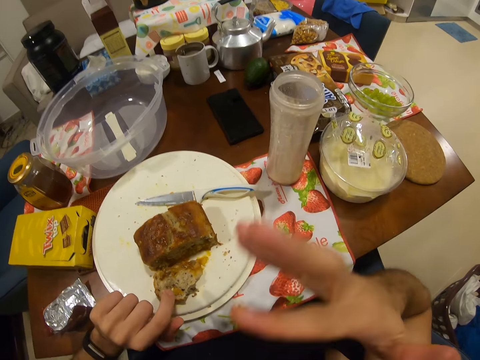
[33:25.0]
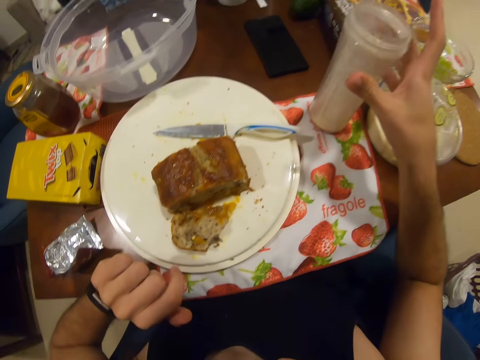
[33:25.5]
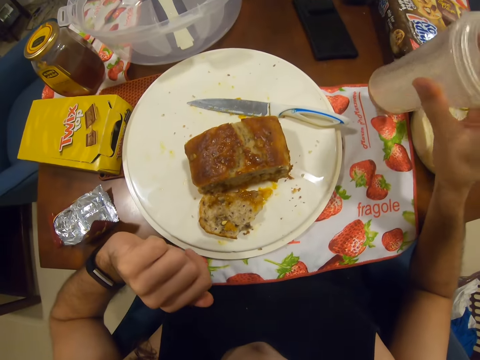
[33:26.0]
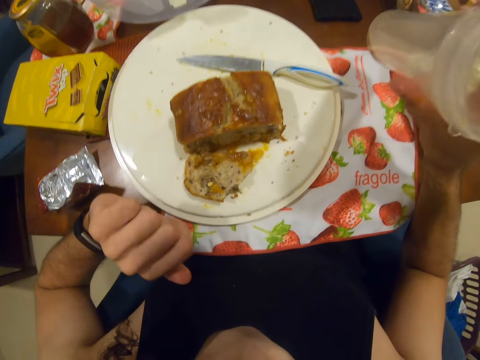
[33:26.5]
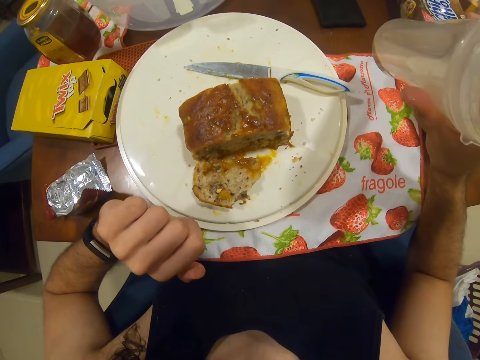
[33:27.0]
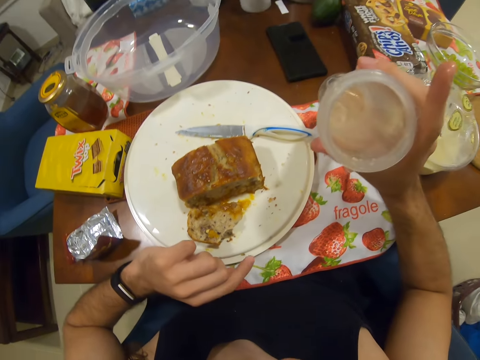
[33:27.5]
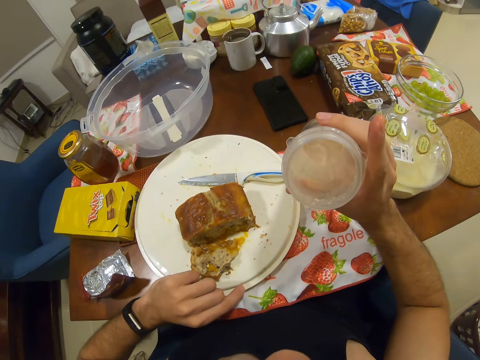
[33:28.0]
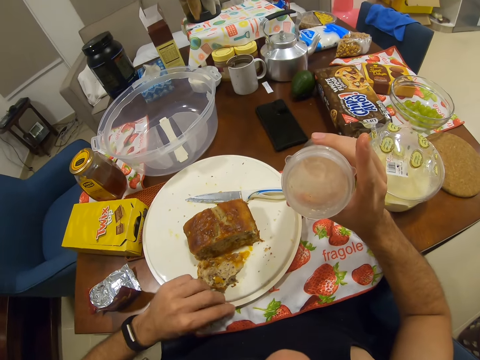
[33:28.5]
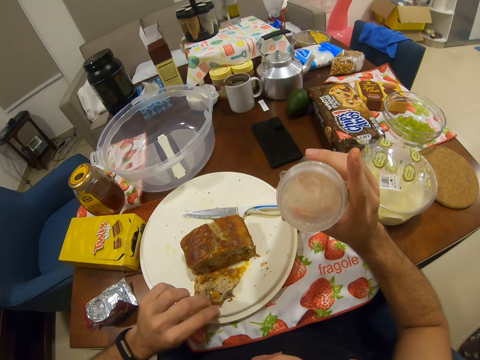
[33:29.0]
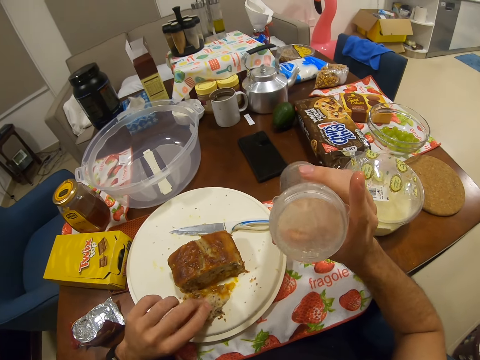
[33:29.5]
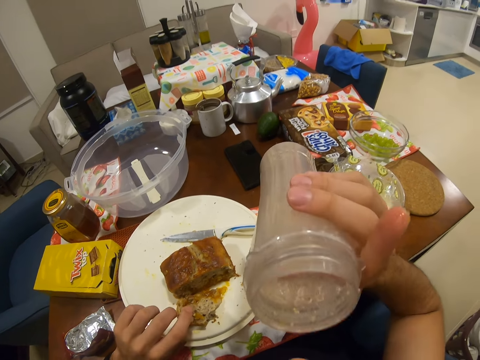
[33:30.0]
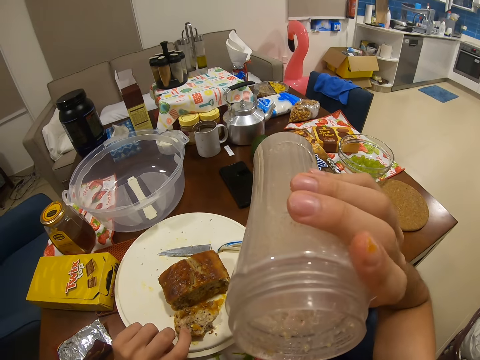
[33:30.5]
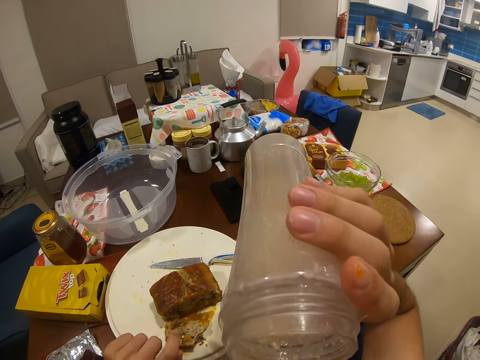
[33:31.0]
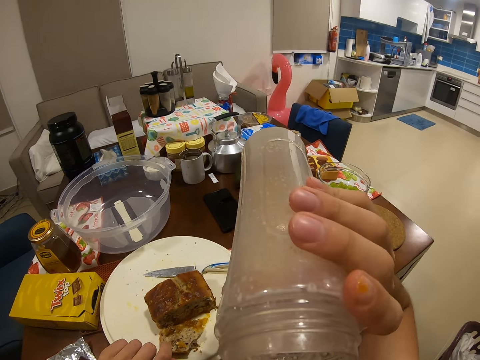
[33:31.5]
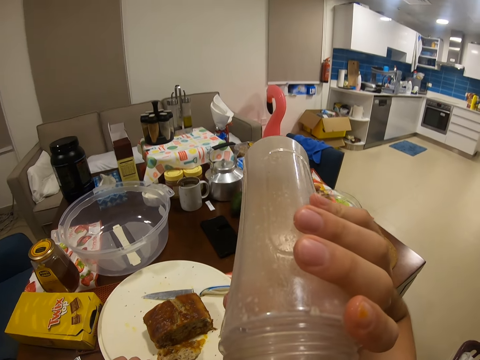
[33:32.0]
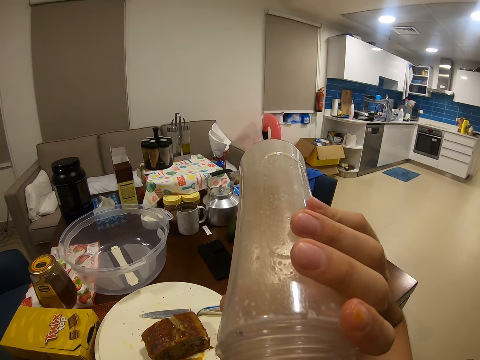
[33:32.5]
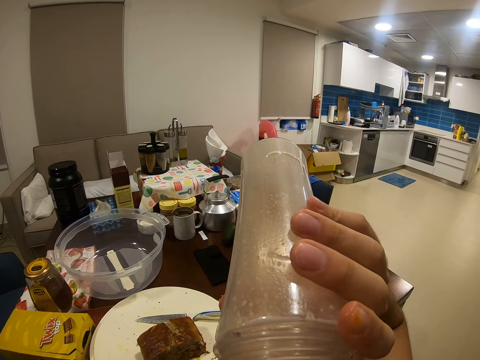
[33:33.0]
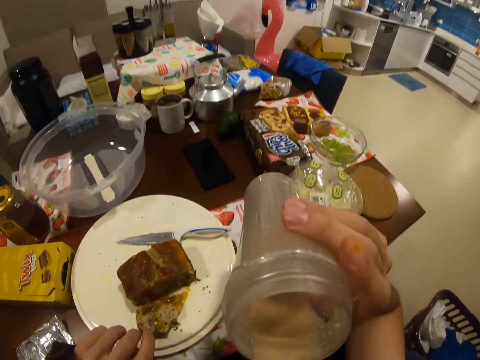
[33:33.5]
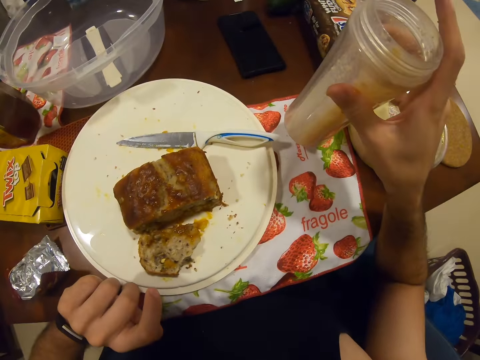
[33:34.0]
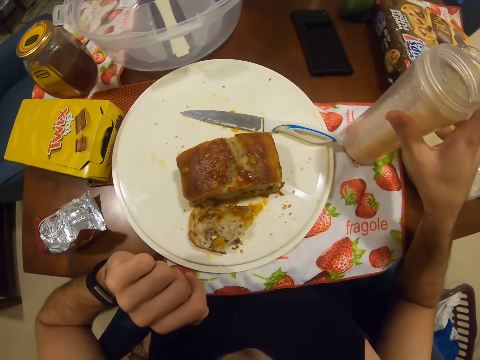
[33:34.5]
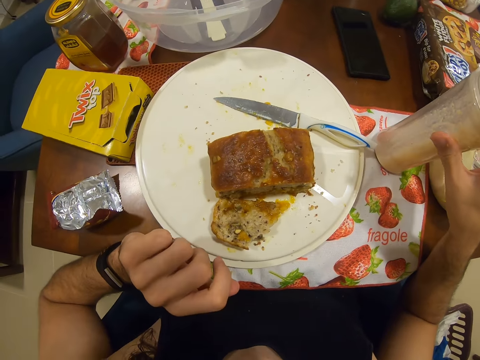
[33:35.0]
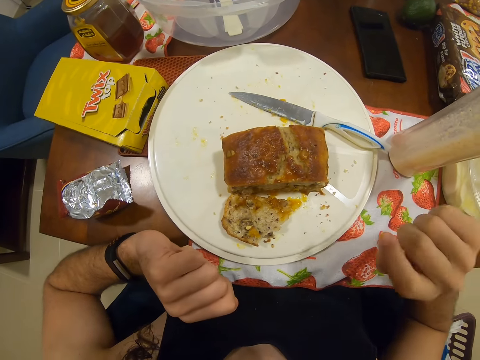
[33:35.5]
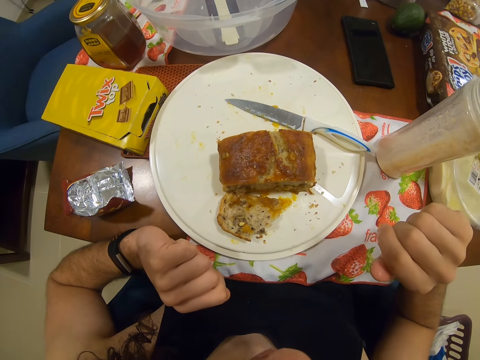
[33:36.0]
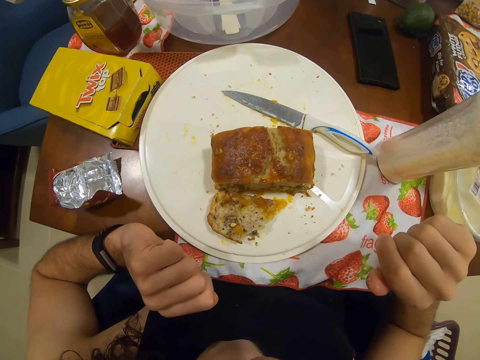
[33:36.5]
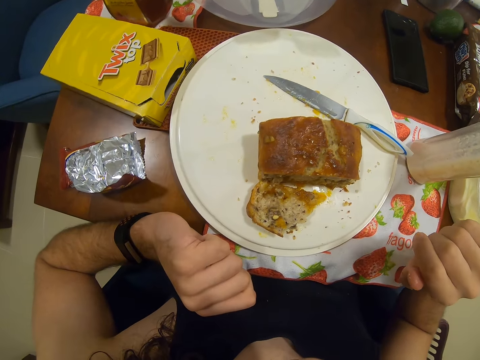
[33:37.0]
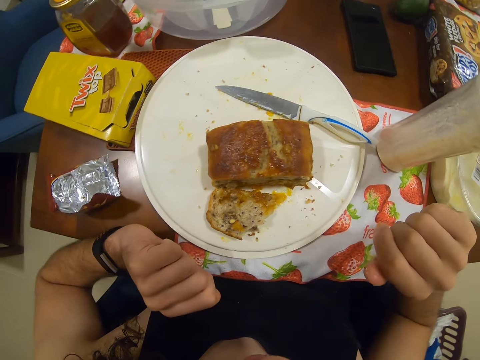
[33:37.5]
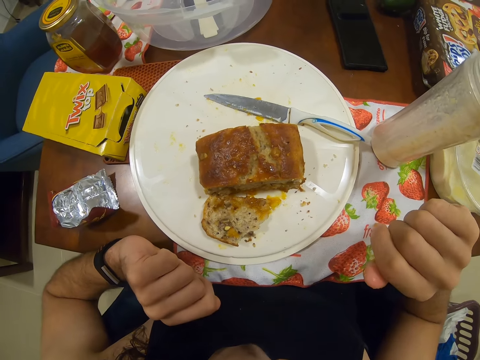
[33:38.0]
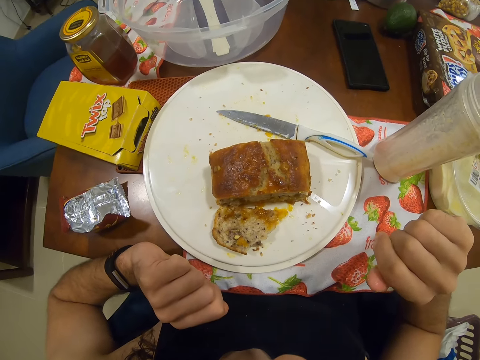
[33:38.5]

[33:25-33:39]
The camera wearer holds a pitcher on a table. They sip a beverage from the pitcher on and off a dining table. They look at a piece of cake on a plate.

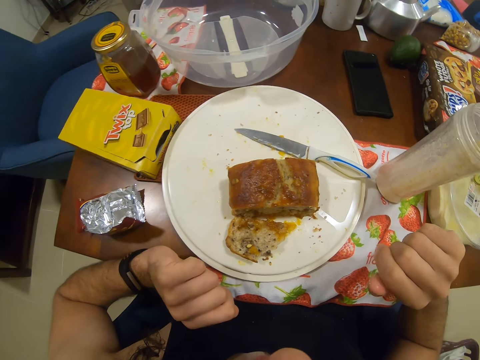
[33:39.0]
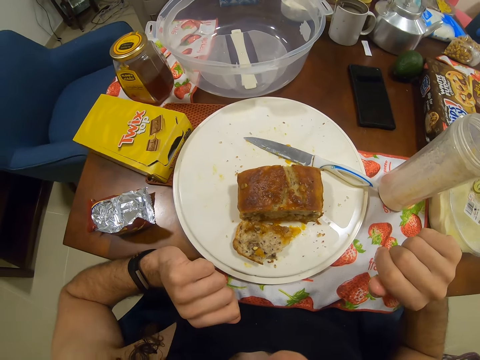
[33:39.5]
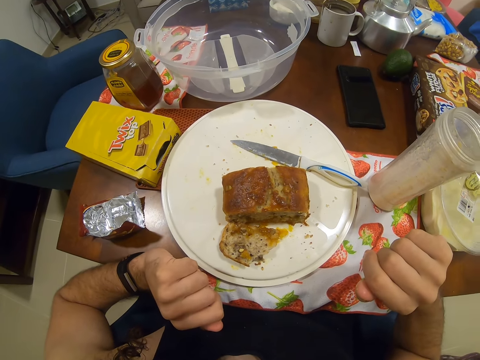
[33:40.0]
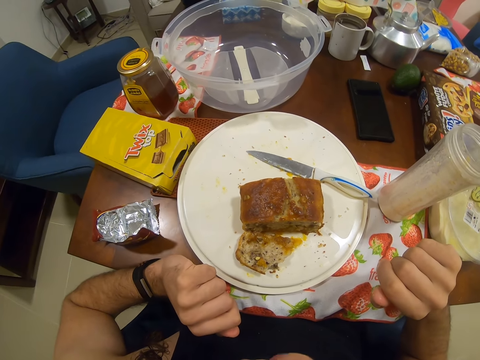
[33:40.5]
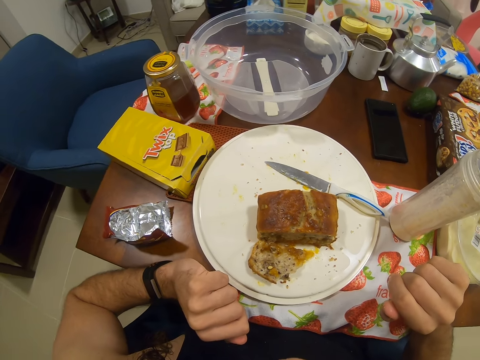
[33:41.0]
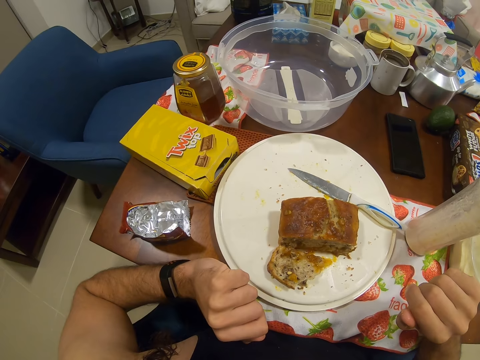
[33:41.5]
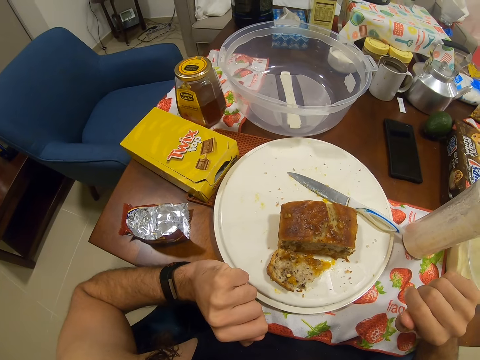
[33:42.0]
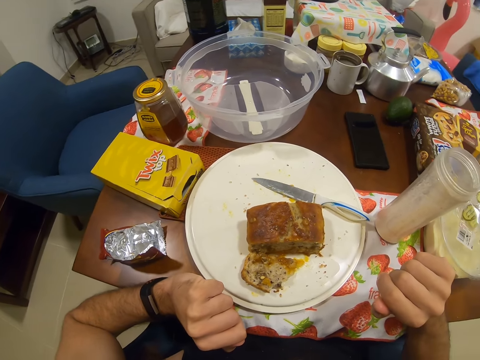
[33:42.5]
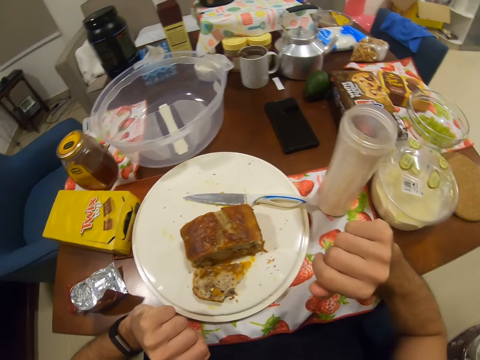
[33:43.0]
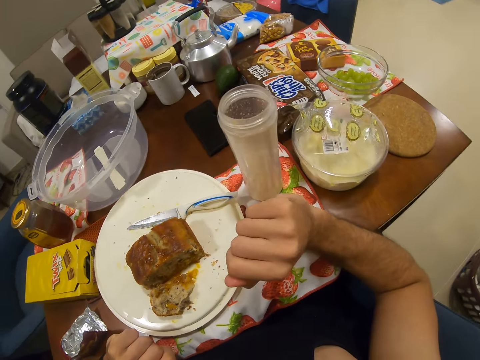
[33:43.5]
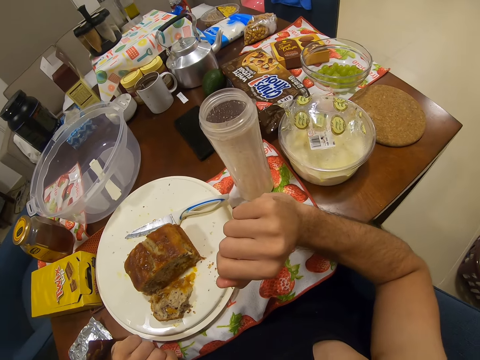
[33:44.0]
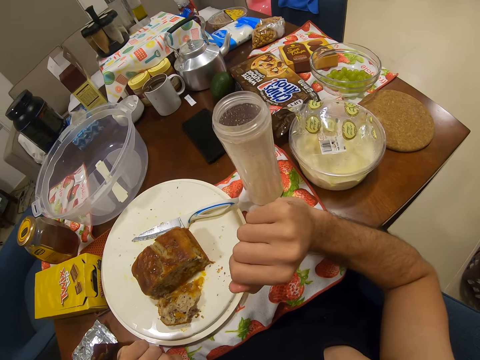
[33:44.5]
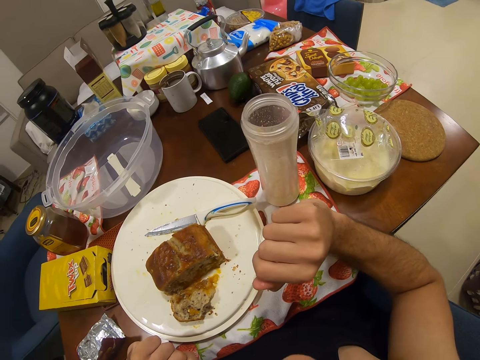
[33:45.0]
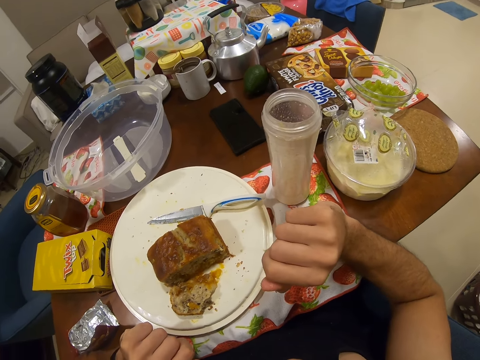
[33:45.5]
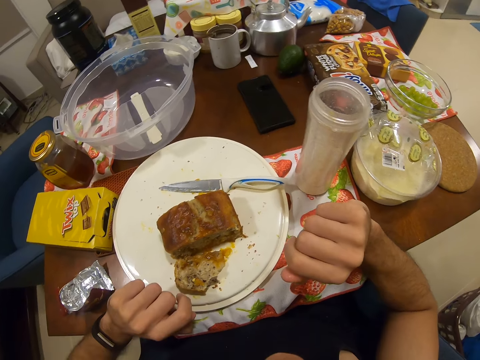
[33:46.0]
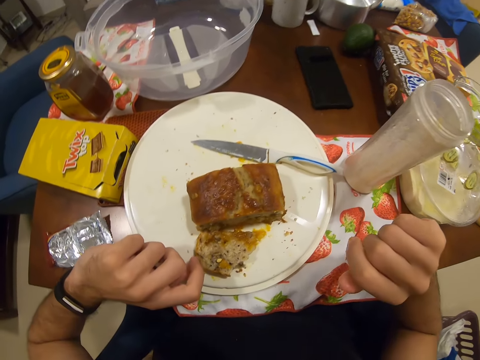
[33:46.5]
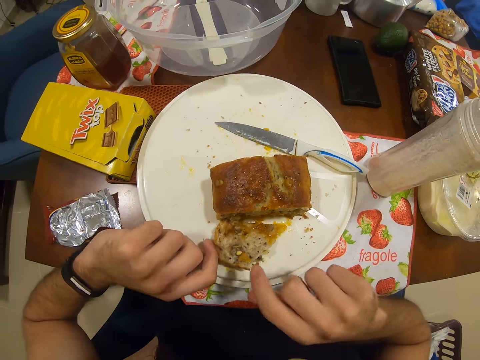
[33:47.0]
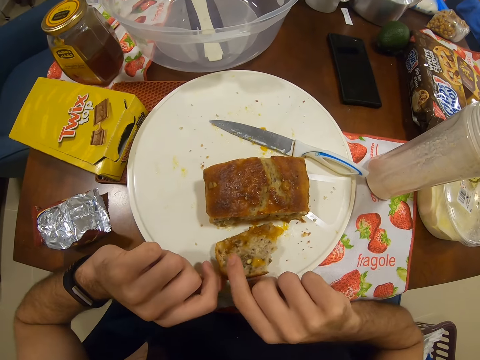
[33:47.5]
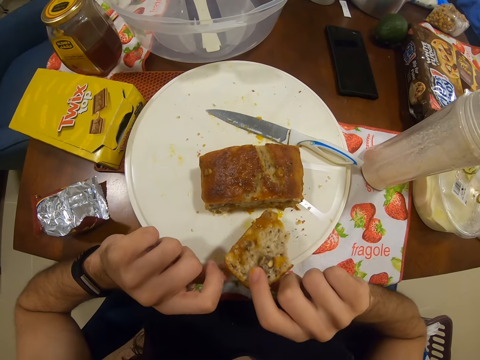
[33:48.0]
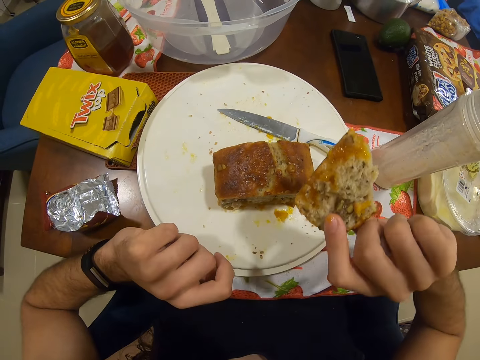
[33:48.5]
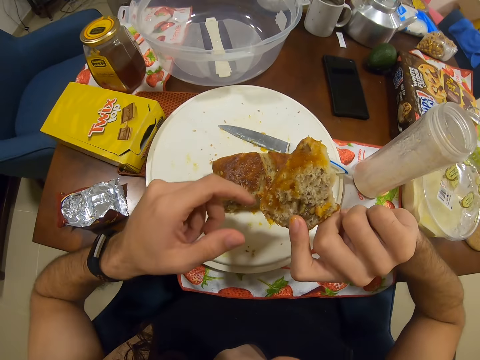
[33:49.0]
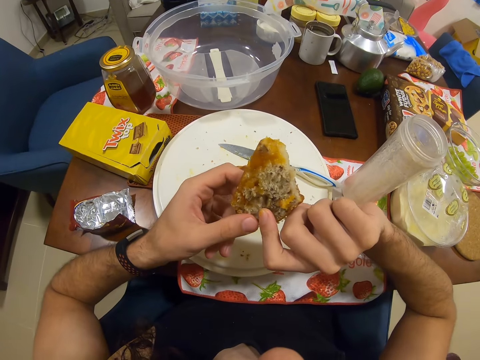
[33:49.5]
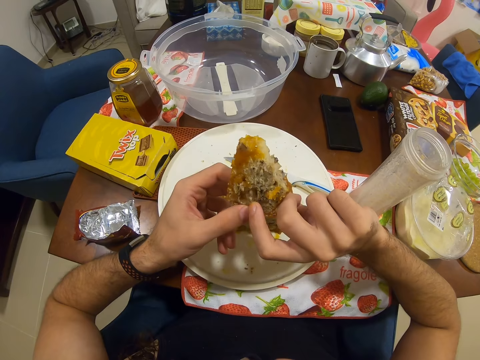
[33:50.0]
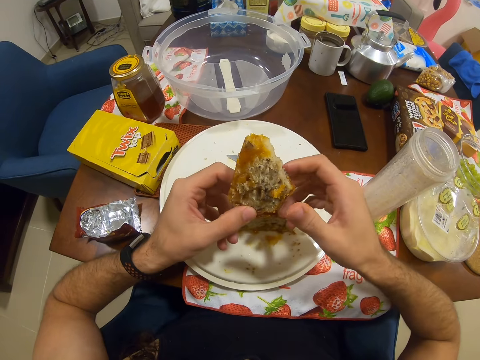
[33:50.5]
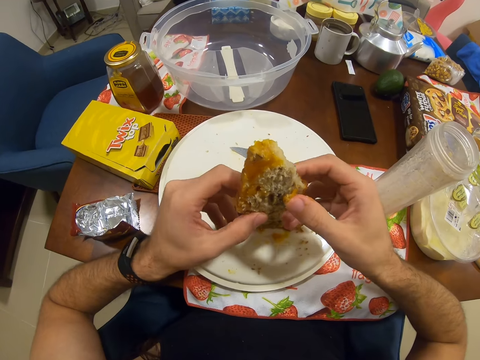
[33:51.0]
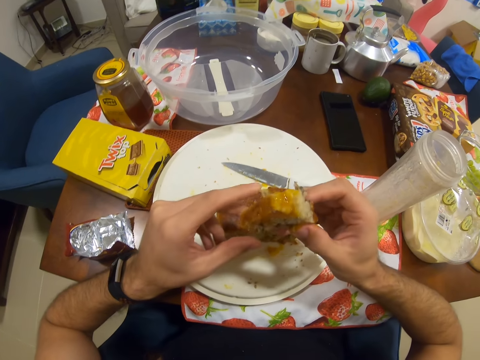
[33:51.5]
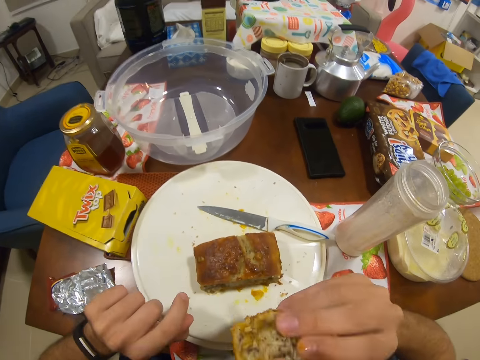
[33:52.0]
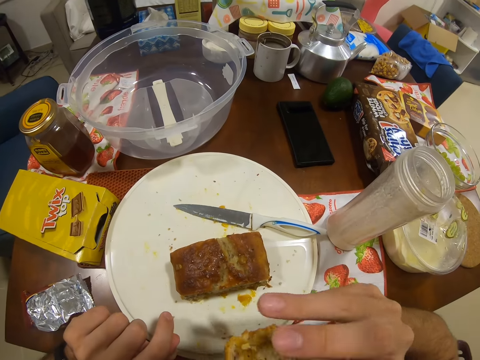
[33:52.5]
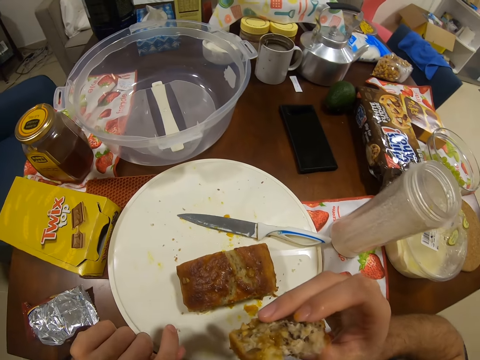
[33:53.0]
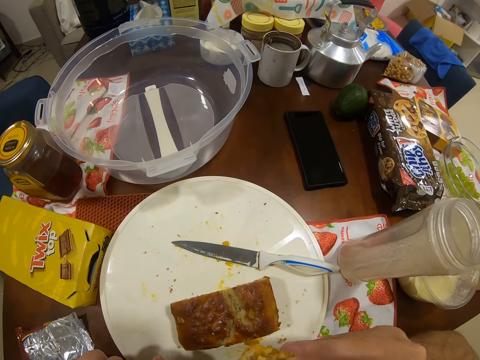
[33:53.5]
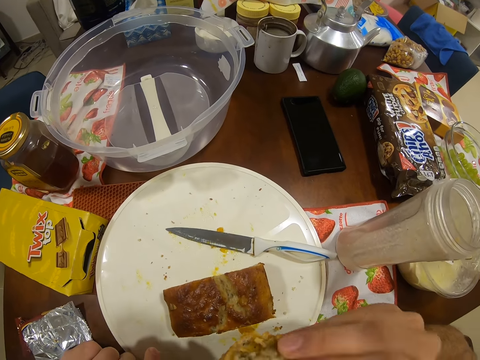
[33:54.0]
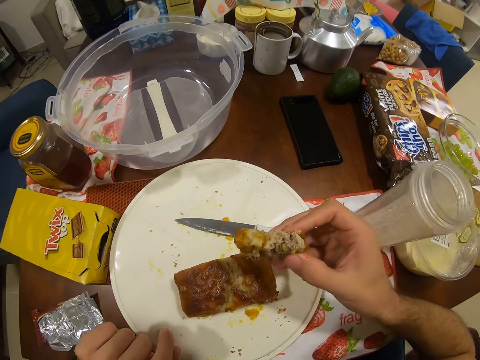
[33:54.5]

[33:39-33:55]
The camera wearer looks around a dining table. They pick up a piece of cake on a plate. They eat the piece of cake on the plate.
